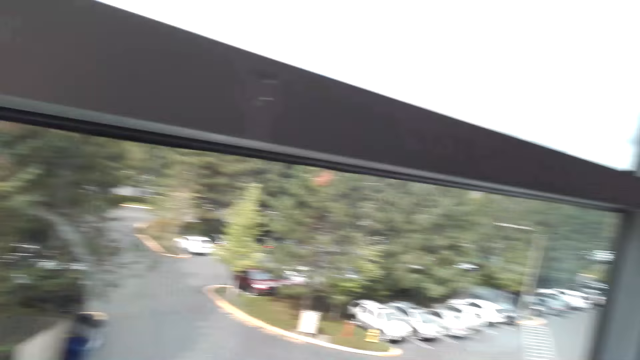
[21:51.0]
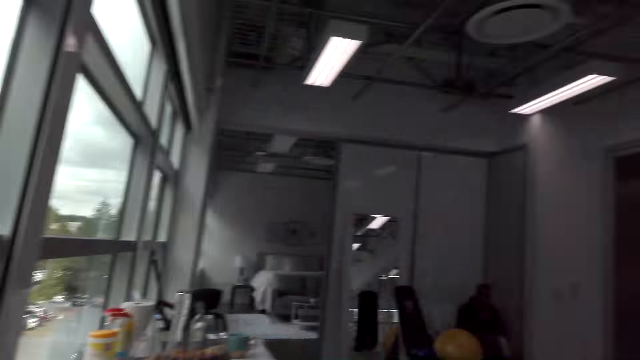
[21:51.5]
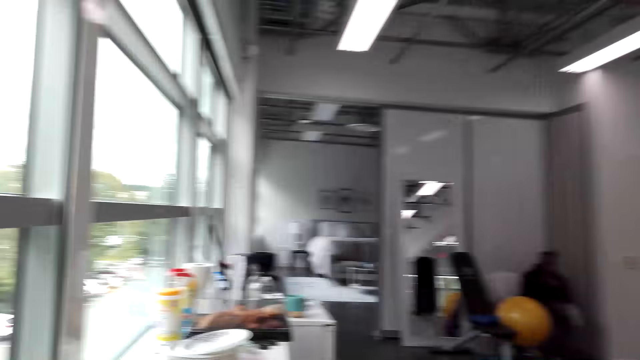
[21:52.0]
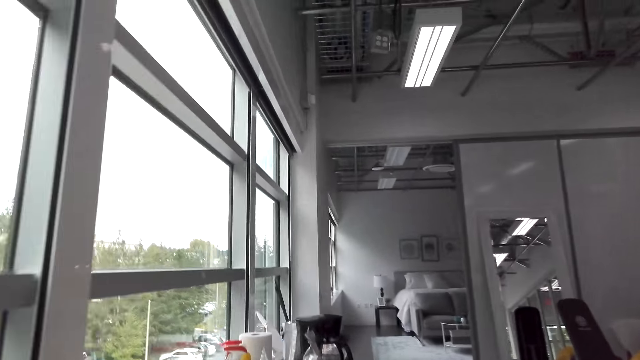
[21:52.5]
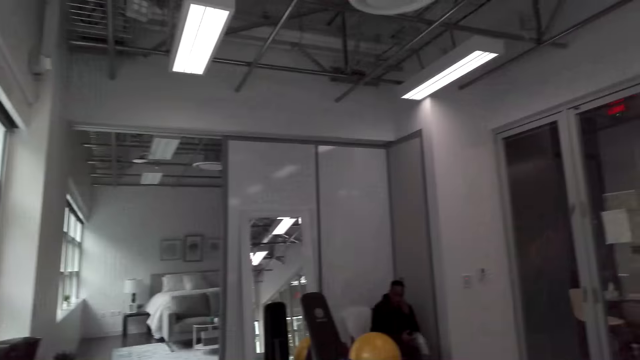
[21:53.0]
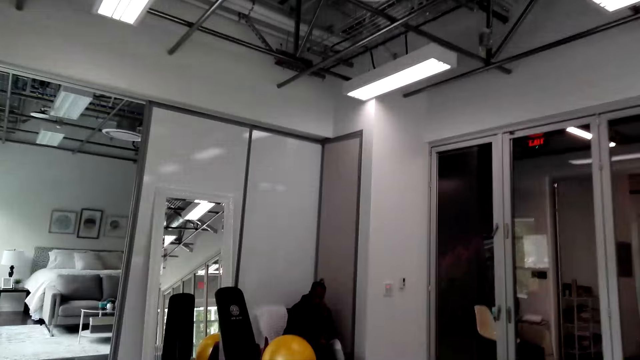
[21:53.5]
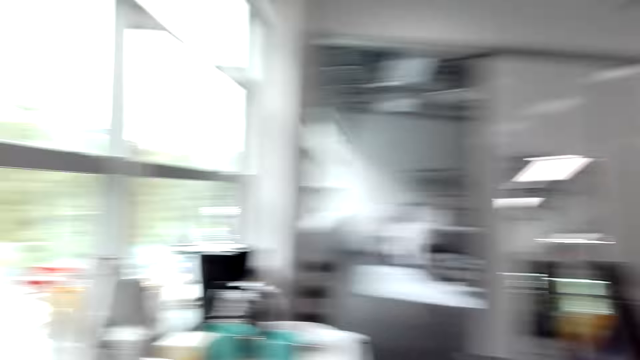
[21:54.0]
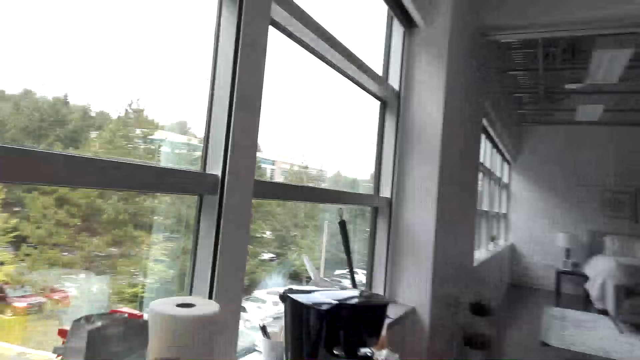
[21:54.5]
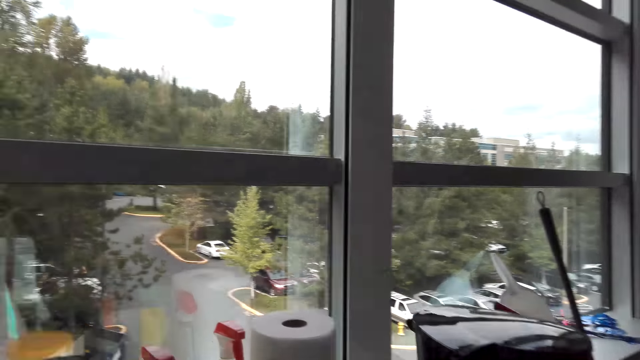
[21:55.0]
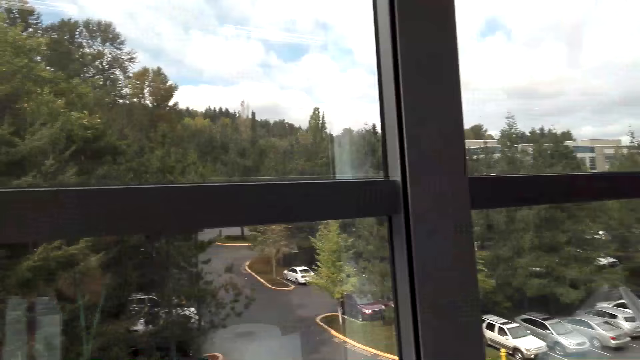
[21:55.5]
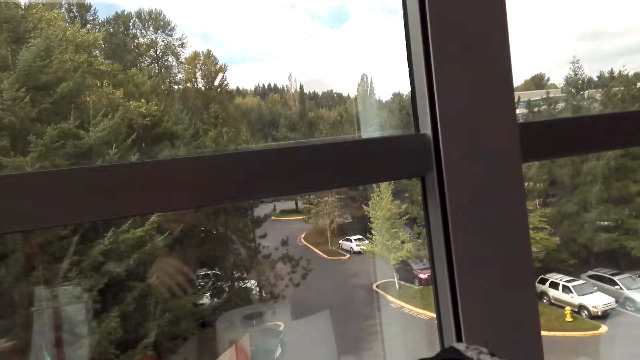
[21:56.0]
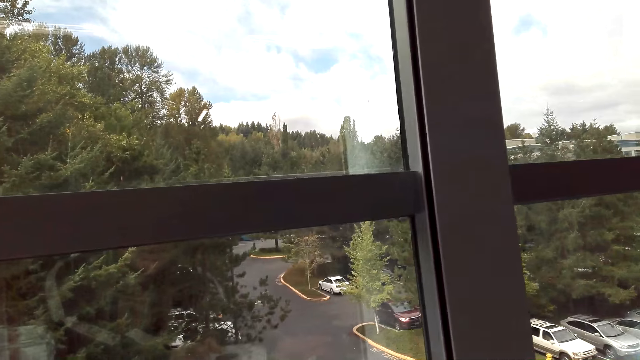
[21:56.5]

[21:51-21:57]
The camera wearer walks around. They pull a tissue.

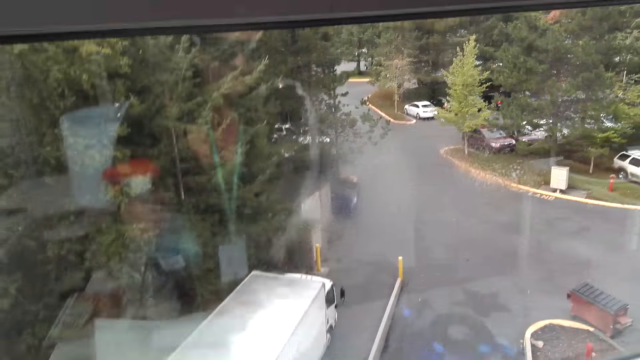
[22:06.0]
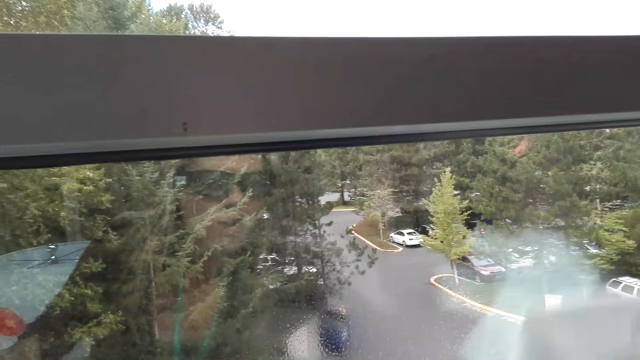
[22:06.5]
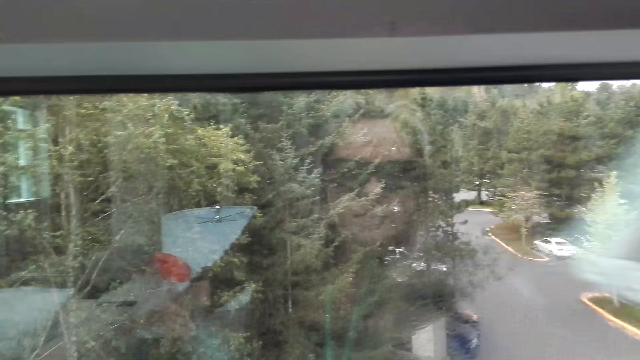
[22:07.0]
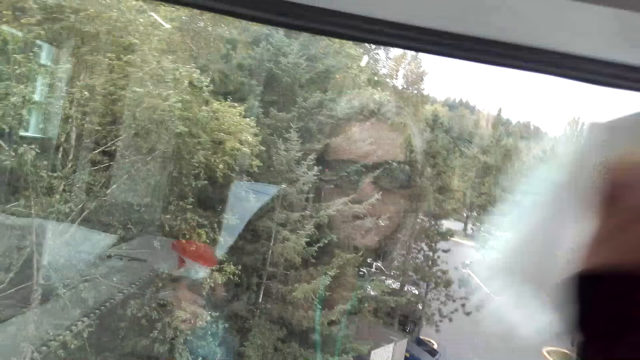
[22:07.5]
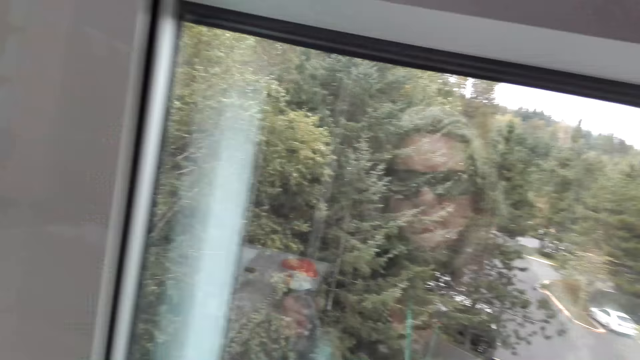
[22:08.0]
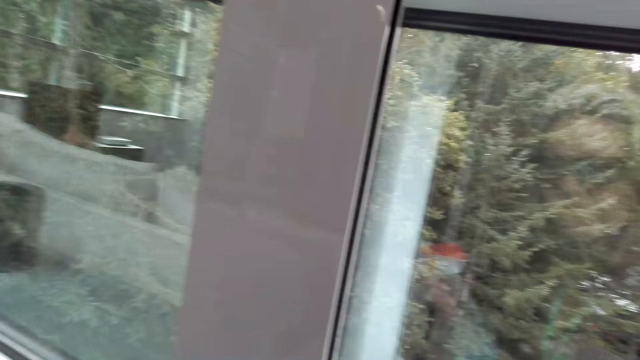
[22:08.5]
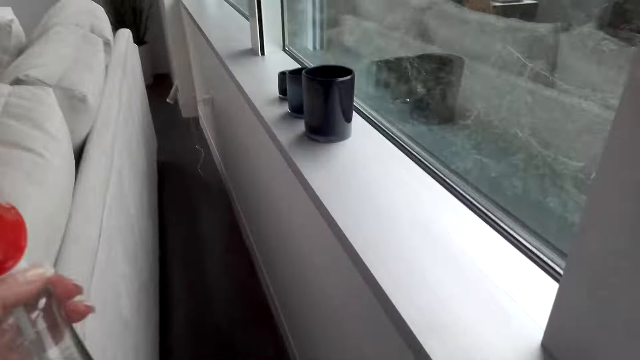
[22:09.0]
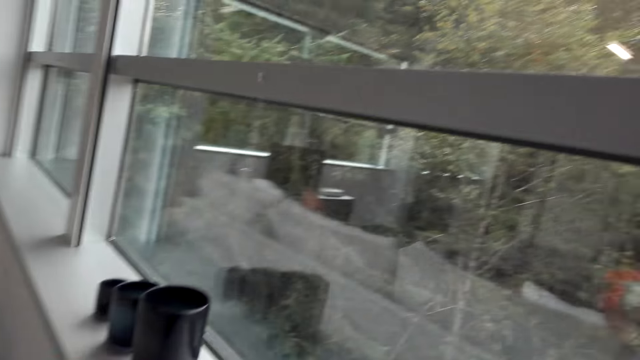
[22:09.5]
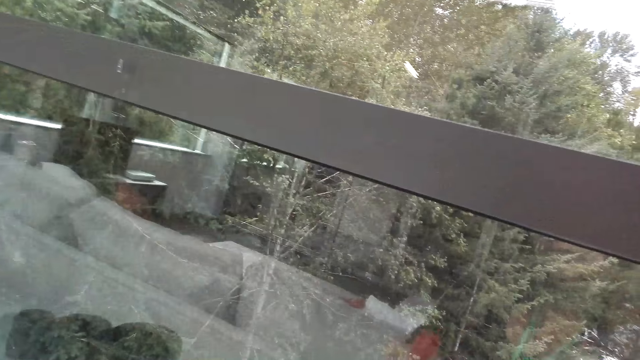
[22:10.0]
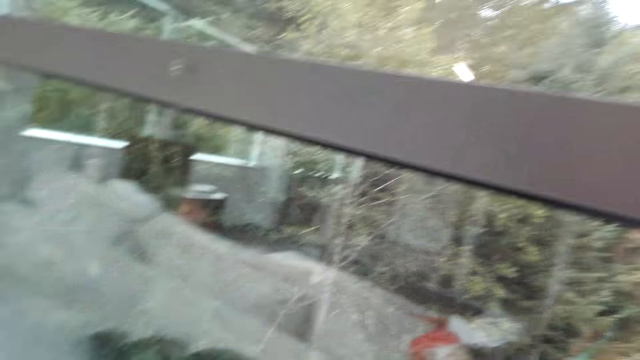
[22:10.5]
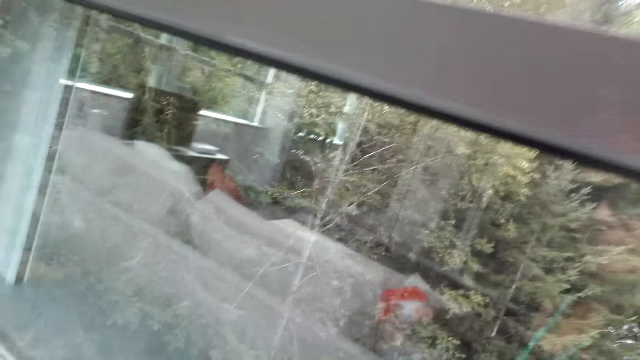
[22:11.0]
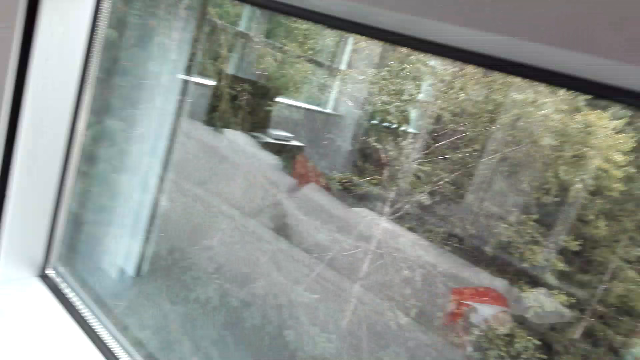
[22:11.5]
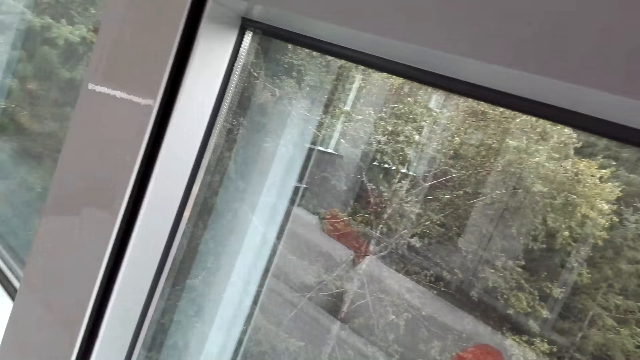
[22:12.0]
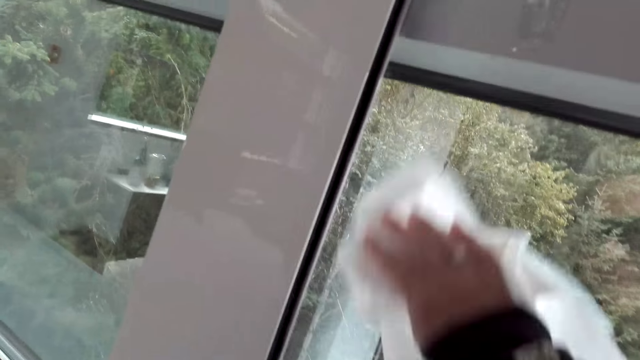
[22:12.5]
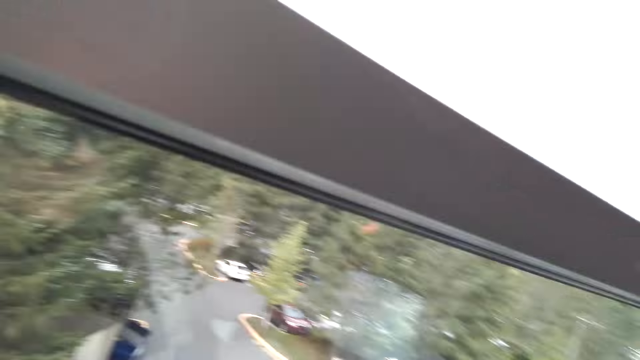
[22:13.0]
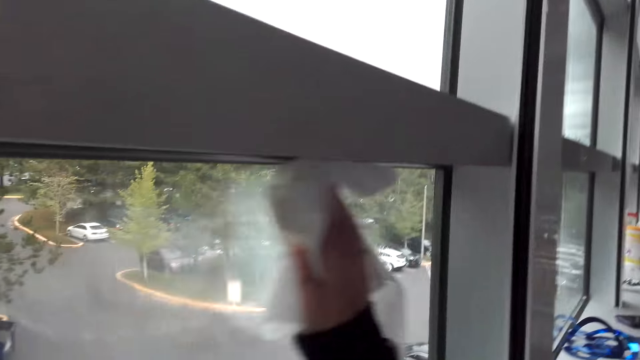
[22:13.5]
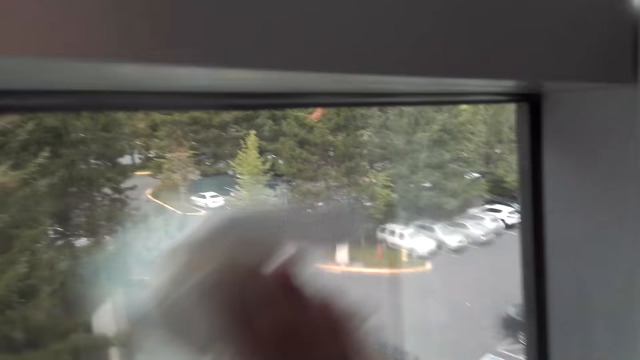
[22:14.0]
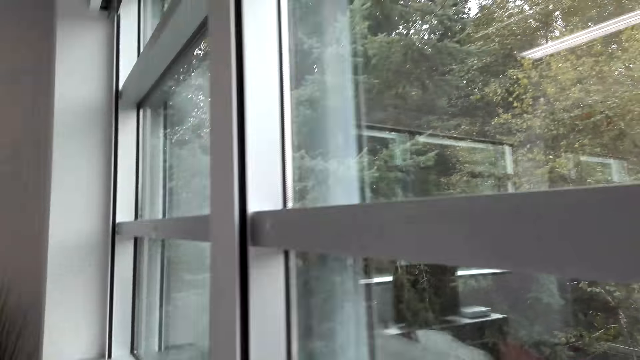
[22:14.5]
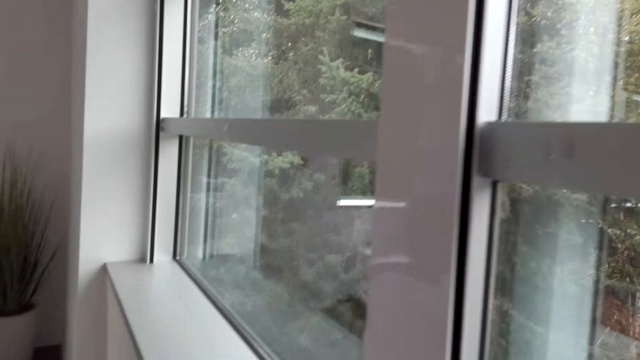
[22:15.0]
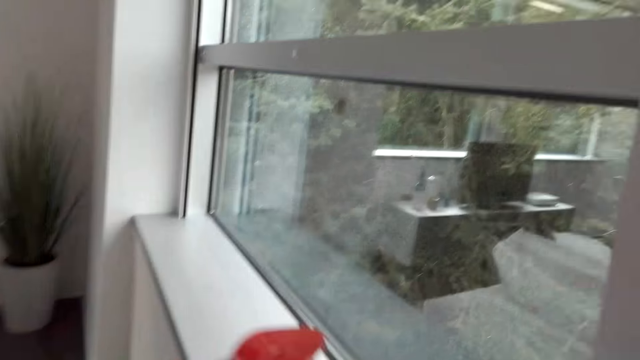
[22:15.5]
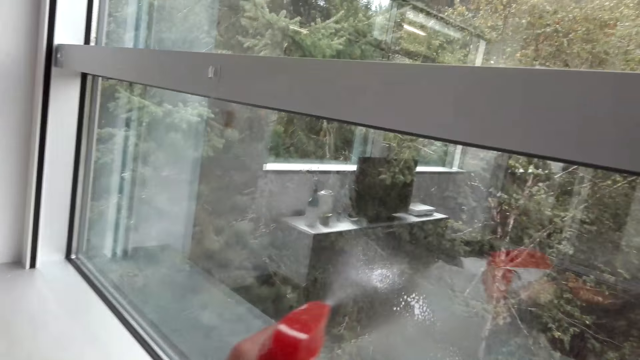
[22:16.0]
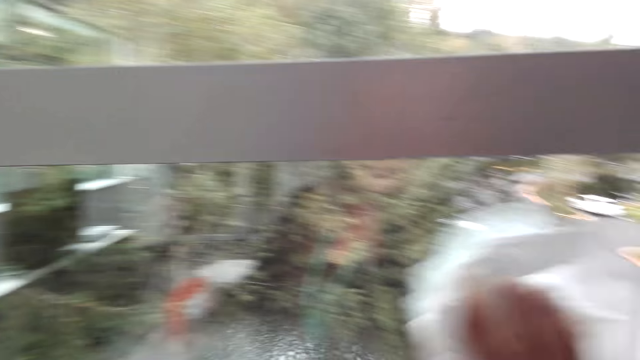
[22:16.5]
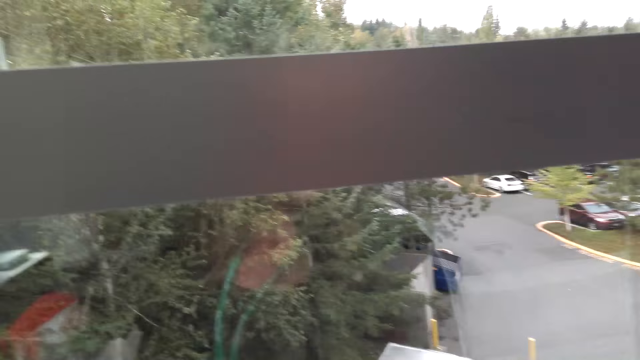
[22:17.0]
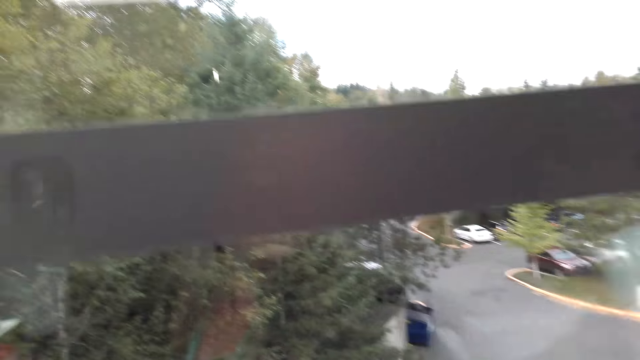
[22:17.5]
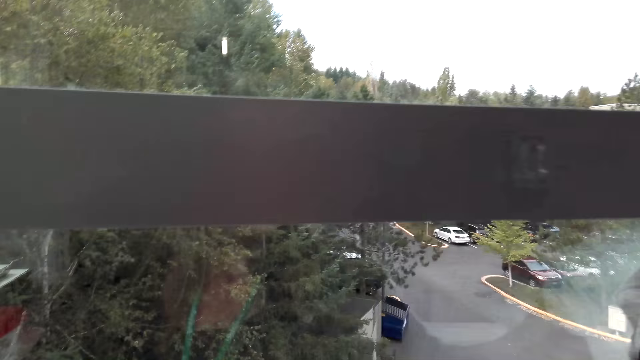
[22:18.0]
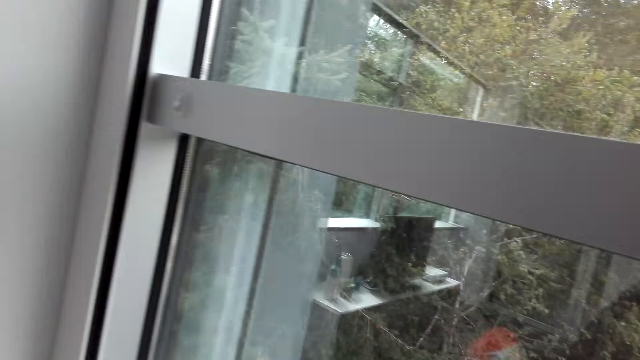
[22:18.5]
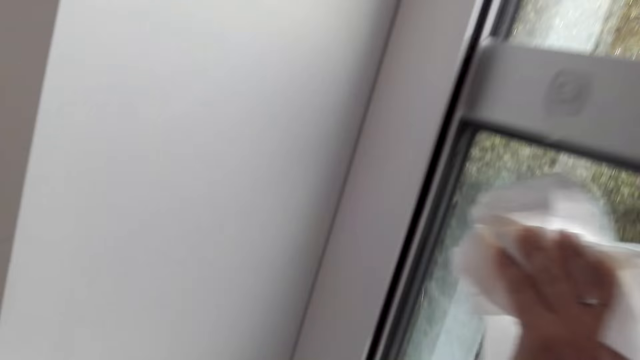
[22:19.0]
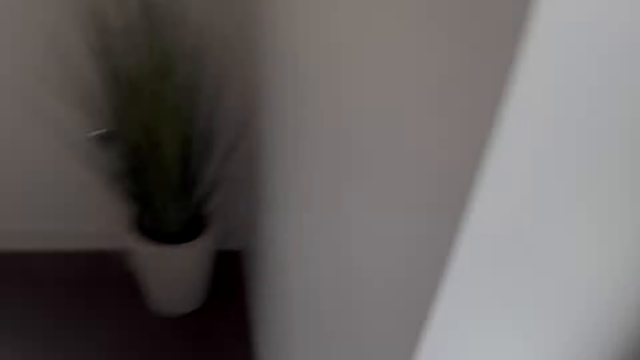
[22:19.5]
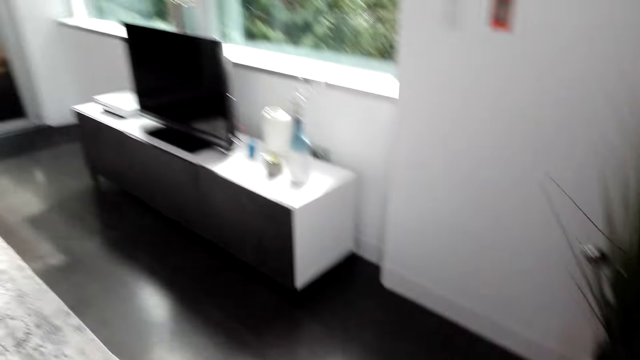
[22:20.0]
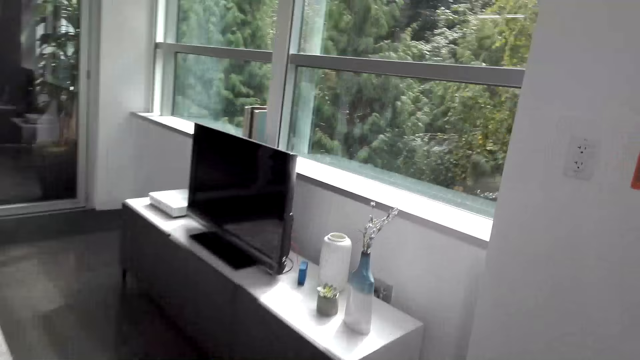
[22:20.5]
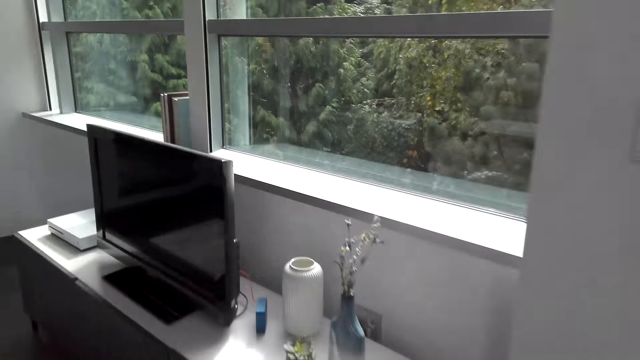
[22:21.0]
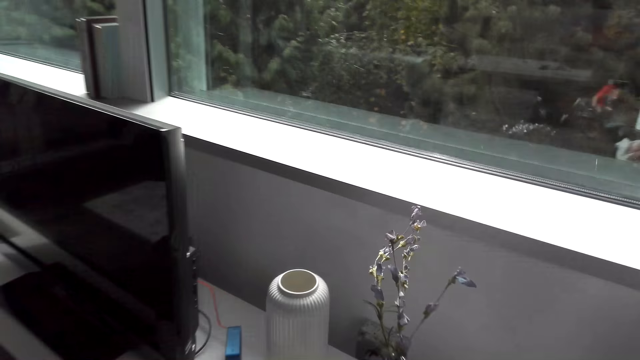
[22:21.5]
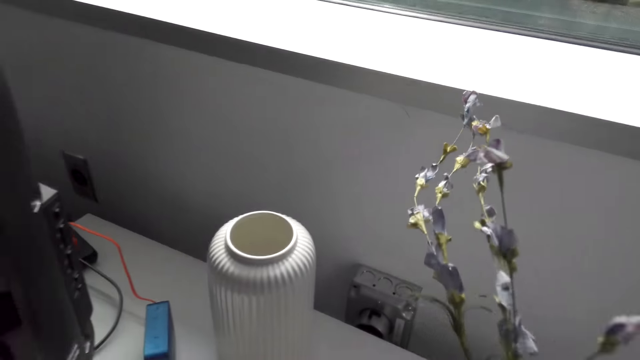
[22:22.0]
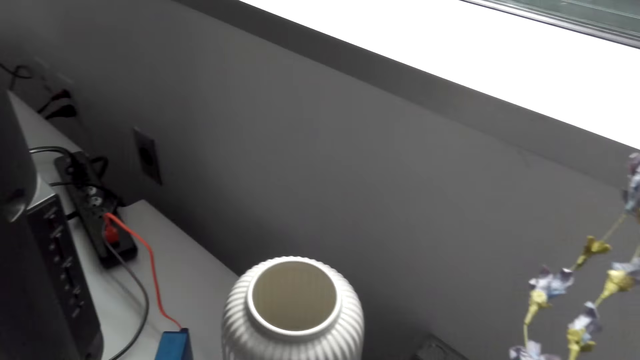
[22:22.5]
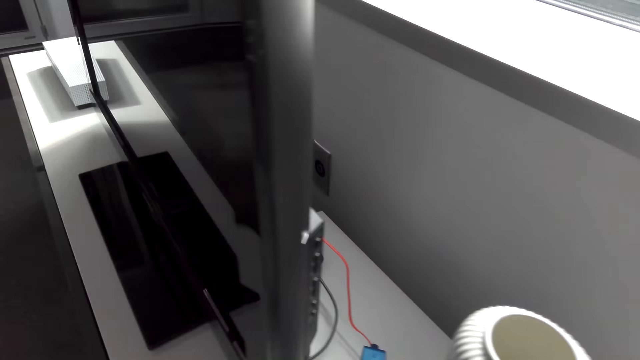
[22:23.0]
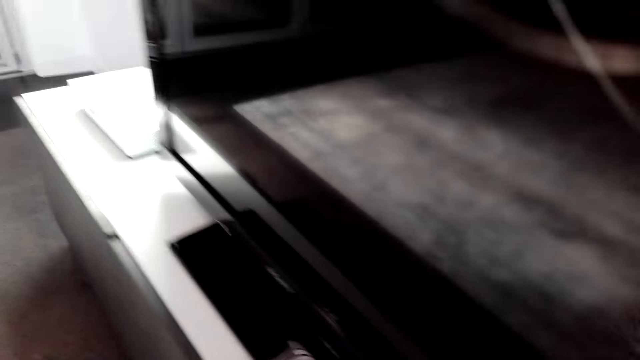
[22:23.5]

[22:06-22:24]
The camera wearer wipes the window or mirror with a tissue. They walk around. They spray the mirror. They wipe the window with the tissue. They walk around. They spray the window. They wipe the window with the tissue. They walk around.
